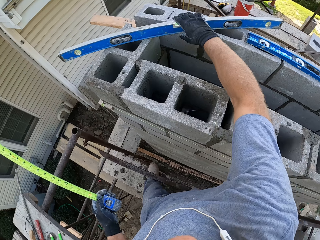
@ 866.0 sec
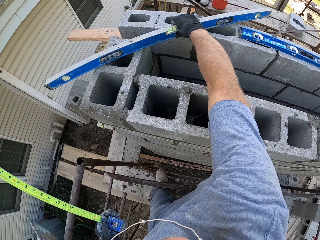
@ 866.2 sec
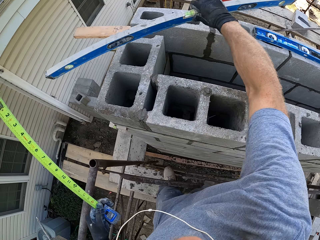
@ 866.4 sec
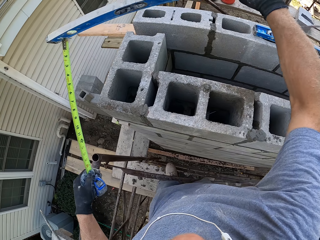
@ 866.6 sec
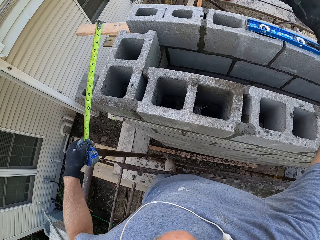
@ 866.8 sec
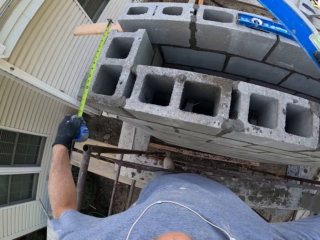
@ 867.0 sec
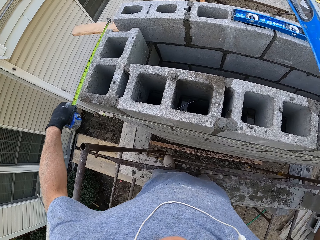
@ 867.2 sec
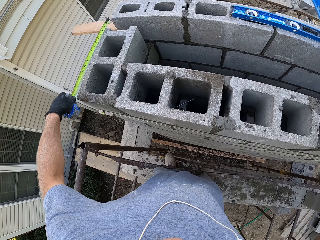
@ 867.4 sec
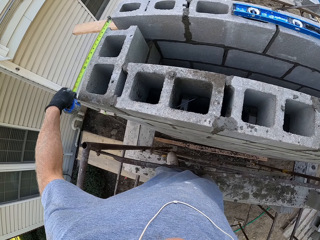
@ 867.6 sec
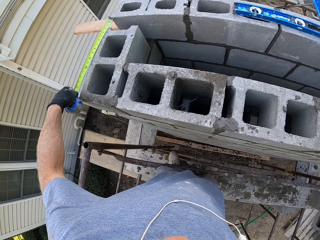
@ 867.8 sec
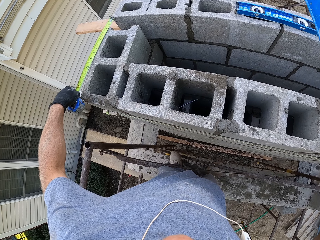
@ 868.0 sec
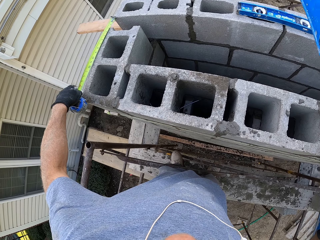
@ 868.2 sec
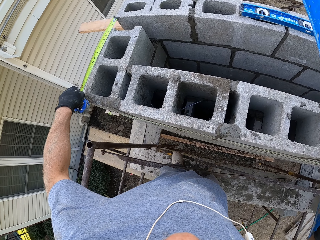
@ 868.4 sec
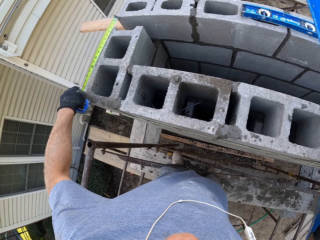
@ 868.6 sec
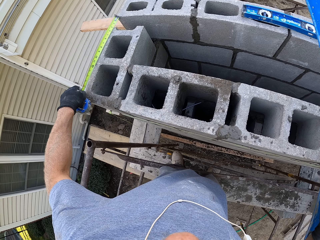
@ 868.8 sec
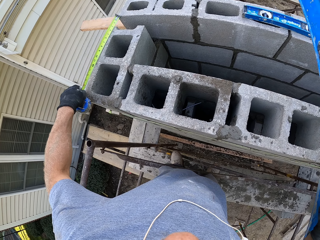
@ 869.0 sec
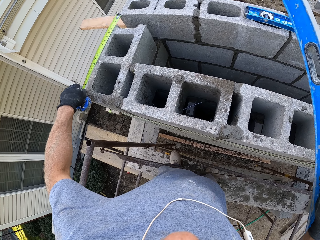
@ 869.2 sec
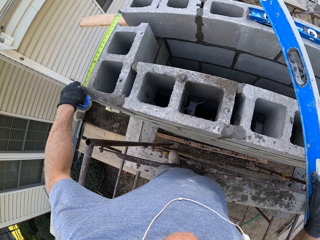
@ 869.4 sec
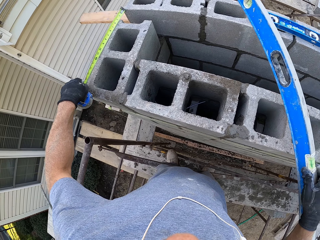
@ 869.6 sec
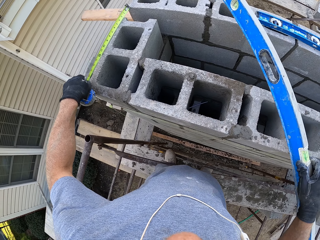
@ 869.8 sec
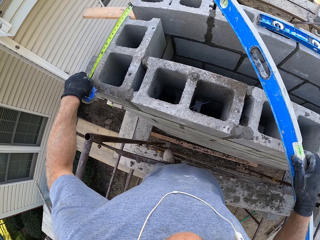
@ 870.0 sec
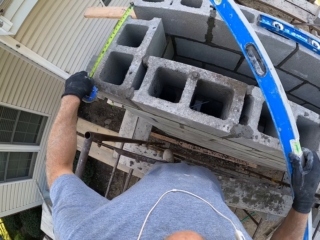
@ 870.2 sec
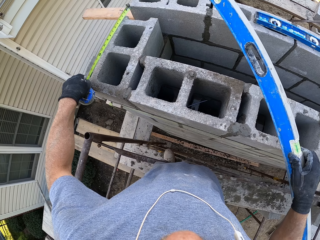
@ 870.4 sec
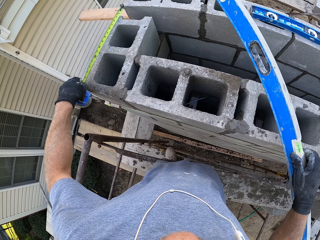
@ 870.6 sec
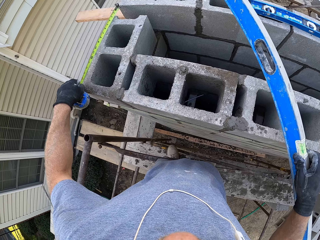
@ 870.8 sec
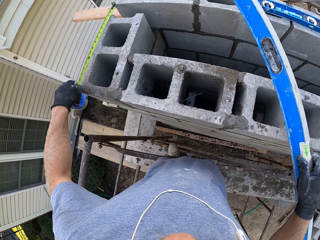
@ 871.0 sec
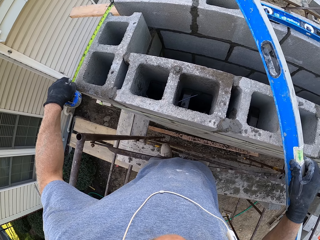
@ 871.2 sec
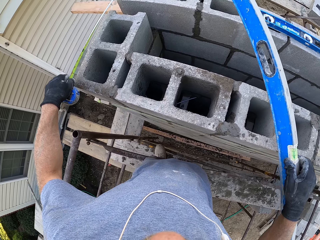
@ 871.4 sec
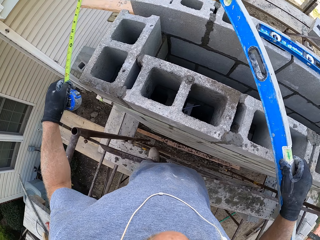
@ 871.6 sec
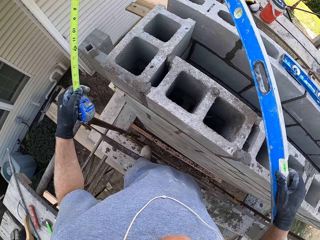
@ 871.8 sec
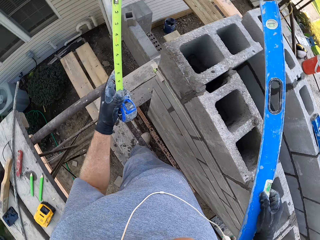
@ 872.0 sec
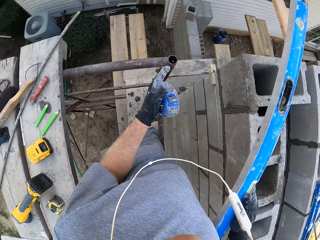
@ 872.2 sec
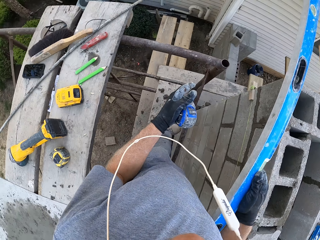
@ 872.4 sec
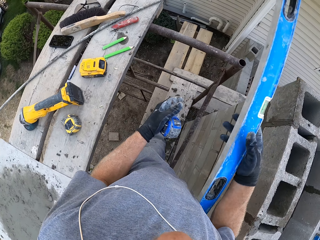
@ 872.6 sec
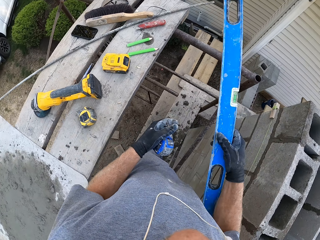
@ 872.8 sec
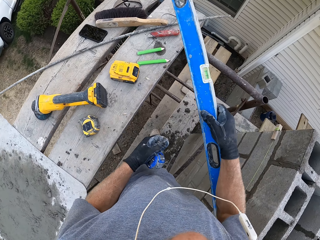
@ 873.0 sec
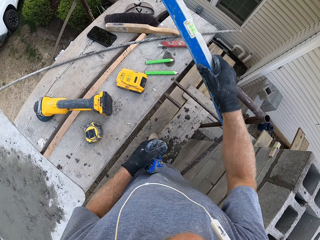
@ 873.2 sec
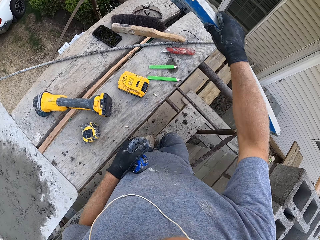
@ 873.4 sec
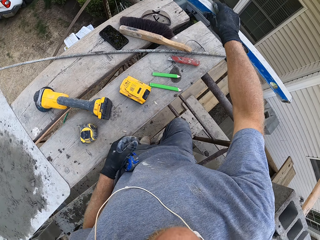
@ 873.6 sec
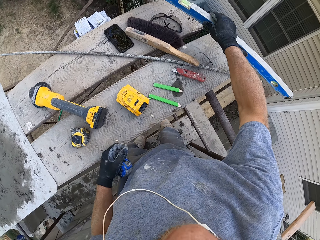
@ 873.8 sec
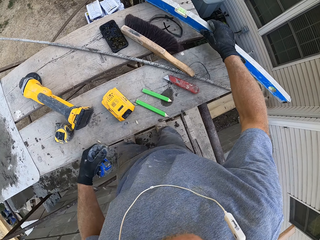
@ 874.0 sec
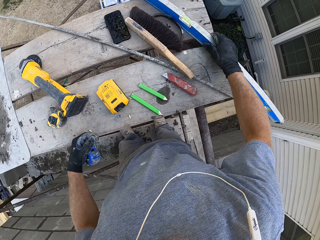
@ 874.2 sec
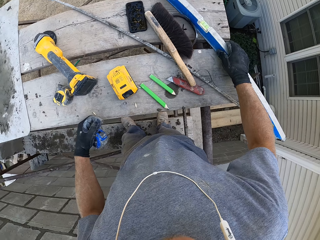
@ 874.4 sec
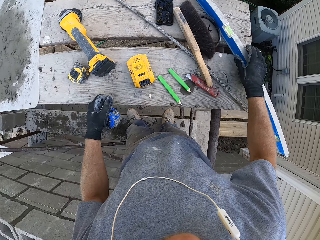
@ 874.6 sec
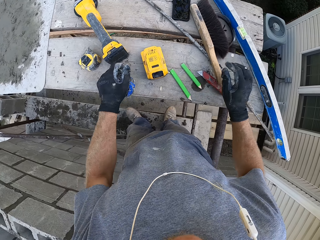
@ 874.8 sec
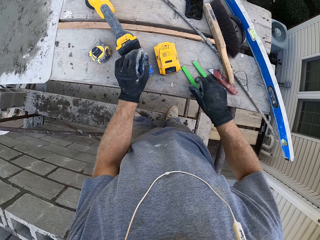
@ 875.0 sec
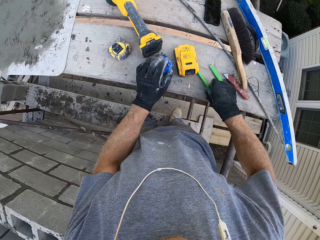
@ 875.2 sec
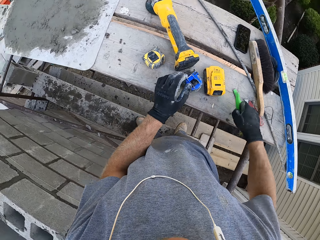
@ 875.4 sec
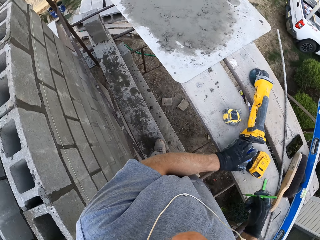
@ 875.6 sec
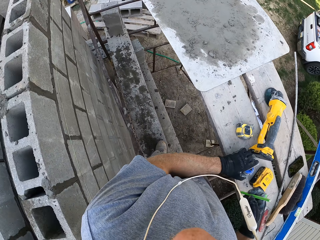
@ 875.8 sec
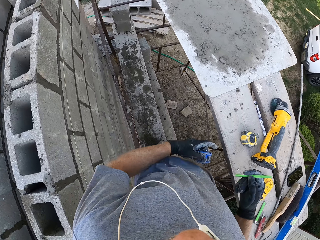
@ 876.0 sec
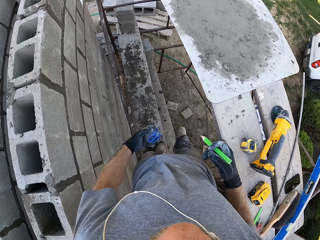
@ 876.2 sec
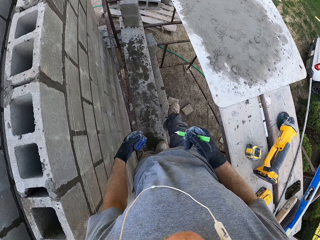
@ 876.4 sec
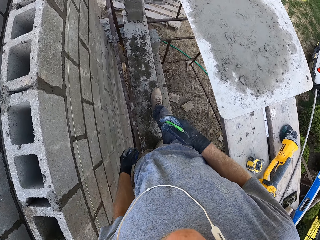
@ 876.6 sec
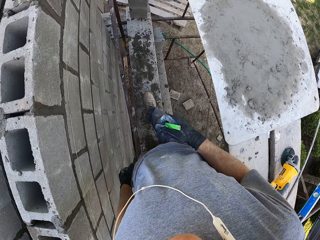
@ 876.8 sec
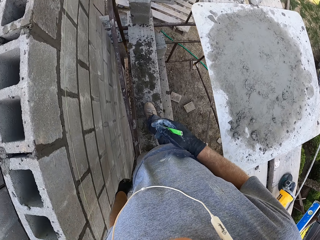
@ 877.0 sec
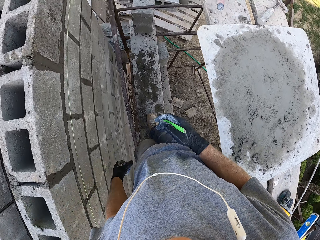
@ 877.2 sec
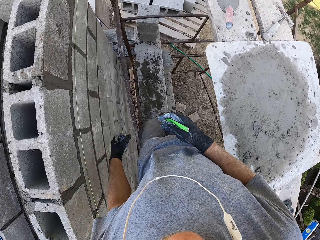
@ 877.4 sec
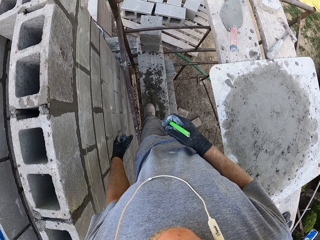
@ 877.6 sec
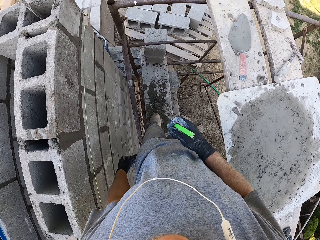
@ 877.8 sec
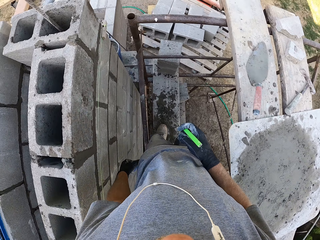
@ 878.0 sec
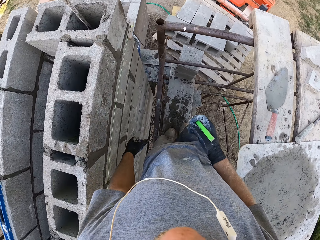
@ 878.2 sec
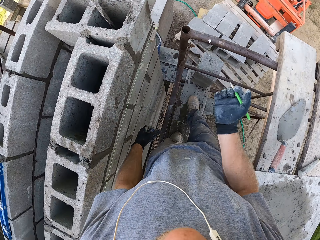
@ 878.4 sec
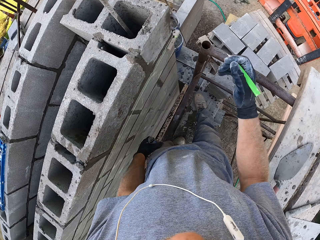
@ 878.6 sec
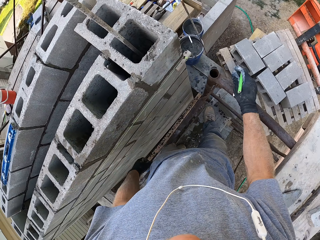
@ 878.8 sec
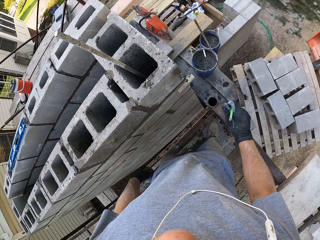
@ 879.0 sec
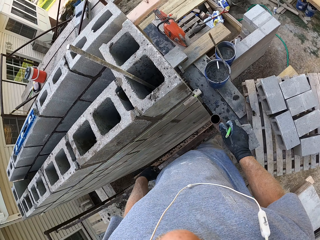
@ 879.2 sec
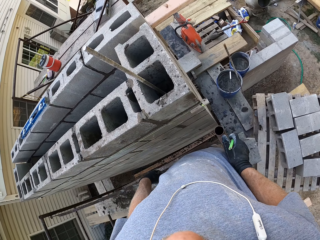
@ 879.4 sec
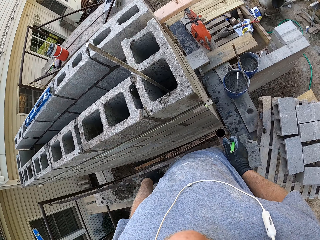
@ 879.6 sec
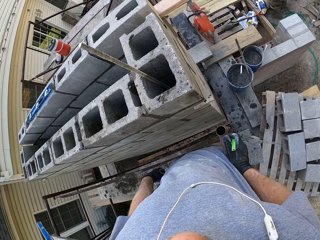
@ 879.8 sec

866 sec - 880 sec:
The camera wearer picks the spirit level. They measure the blocks with the tape measure. They put down the spirit level. They pick the pencil.

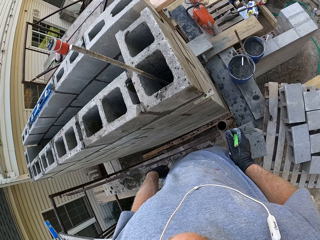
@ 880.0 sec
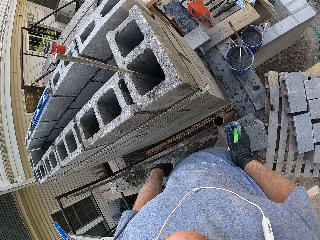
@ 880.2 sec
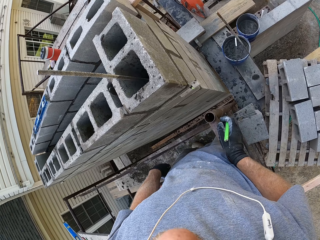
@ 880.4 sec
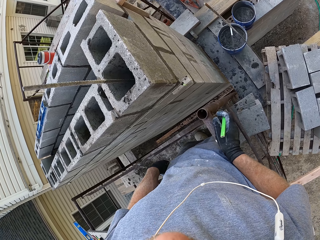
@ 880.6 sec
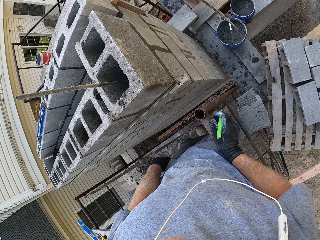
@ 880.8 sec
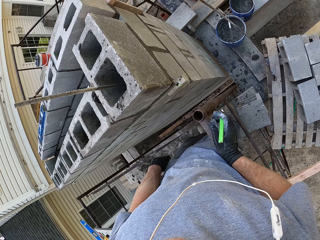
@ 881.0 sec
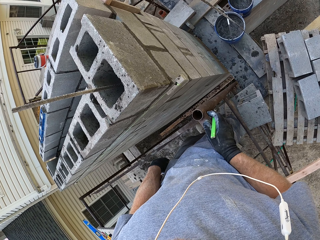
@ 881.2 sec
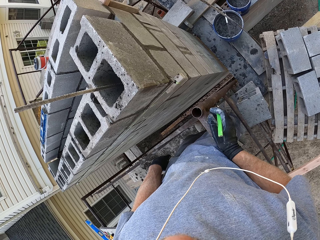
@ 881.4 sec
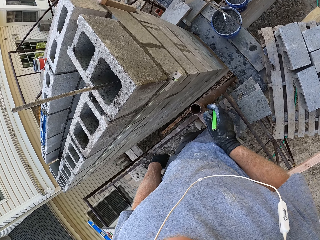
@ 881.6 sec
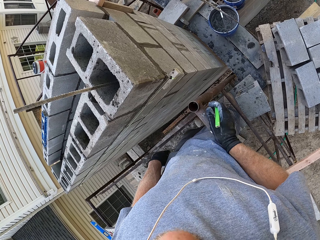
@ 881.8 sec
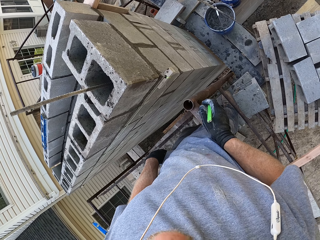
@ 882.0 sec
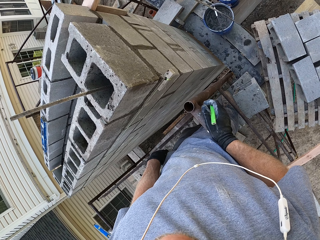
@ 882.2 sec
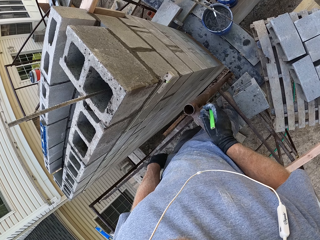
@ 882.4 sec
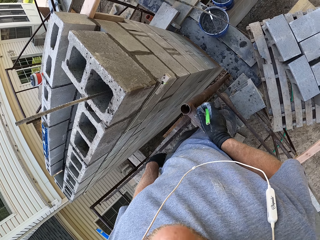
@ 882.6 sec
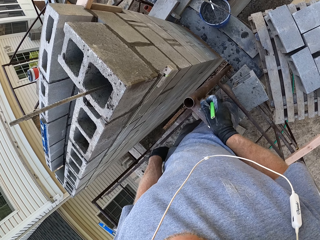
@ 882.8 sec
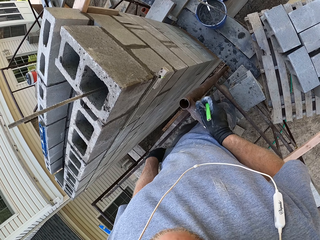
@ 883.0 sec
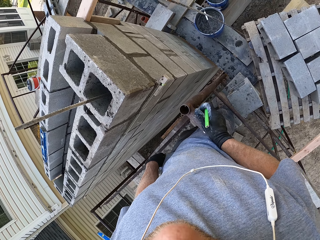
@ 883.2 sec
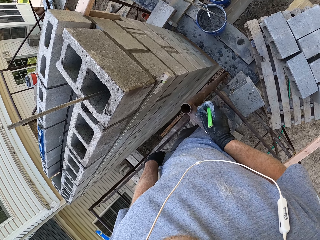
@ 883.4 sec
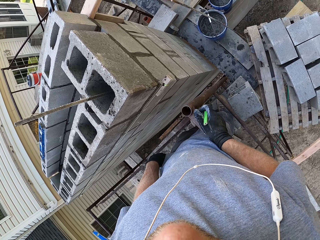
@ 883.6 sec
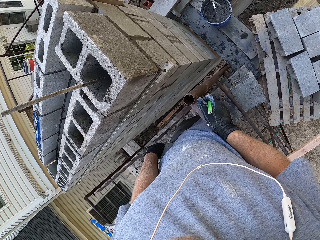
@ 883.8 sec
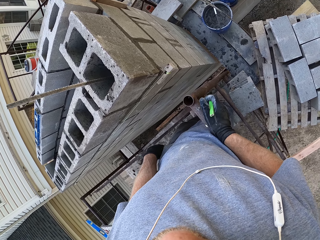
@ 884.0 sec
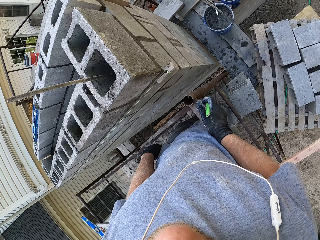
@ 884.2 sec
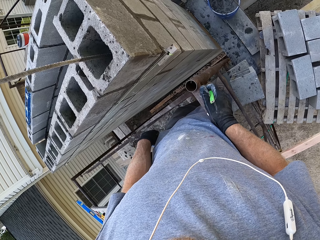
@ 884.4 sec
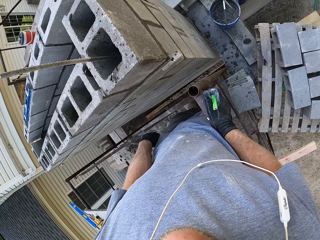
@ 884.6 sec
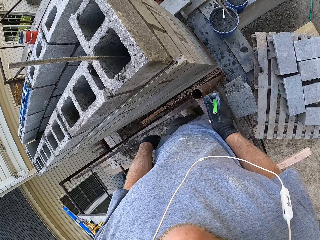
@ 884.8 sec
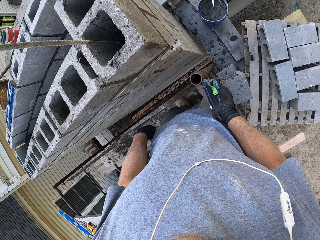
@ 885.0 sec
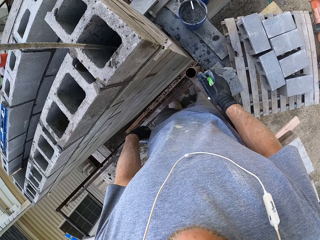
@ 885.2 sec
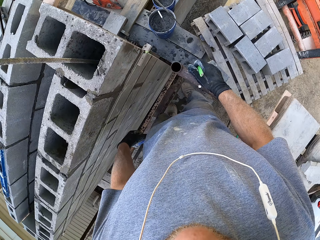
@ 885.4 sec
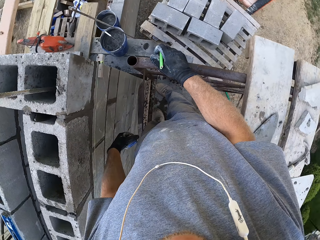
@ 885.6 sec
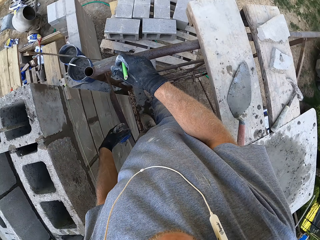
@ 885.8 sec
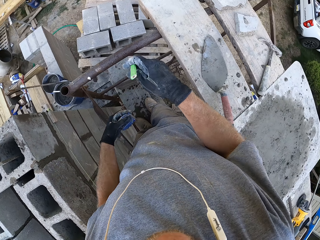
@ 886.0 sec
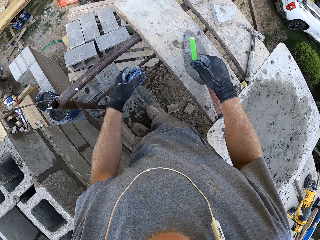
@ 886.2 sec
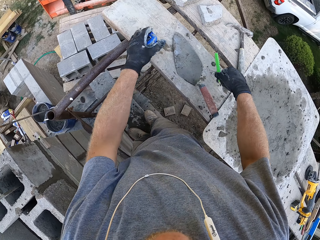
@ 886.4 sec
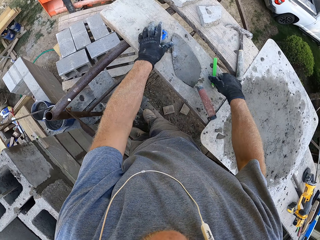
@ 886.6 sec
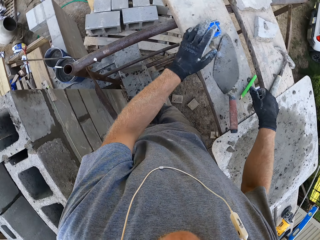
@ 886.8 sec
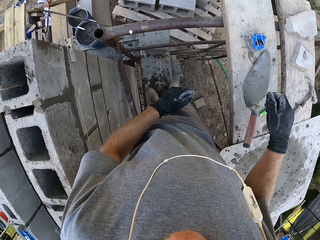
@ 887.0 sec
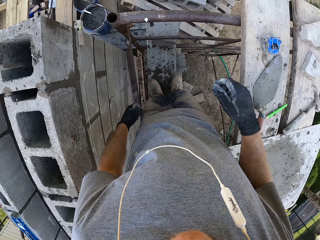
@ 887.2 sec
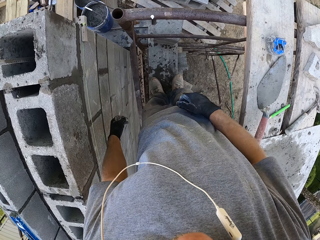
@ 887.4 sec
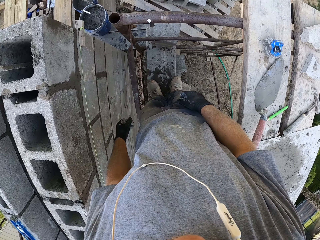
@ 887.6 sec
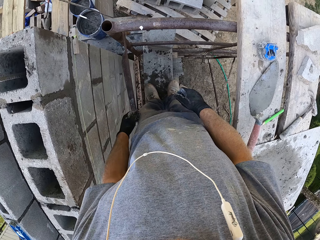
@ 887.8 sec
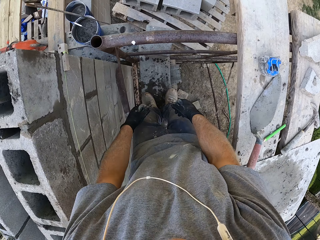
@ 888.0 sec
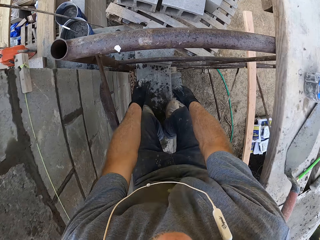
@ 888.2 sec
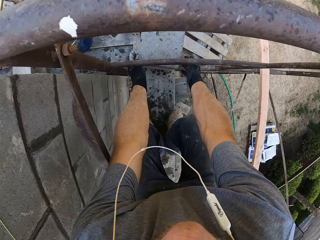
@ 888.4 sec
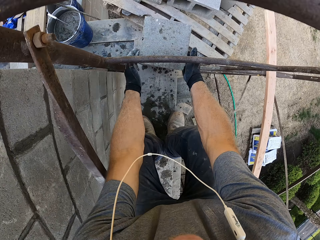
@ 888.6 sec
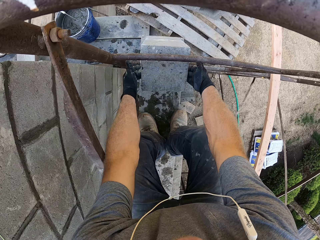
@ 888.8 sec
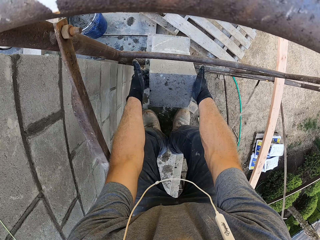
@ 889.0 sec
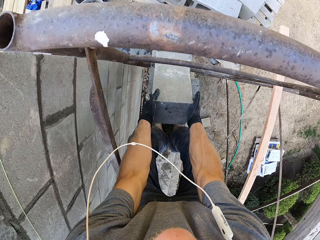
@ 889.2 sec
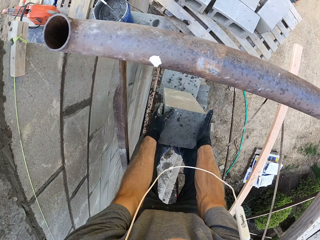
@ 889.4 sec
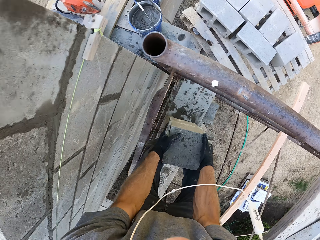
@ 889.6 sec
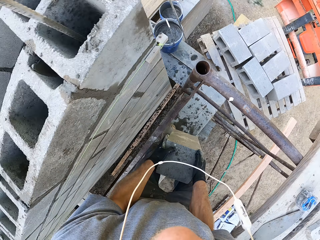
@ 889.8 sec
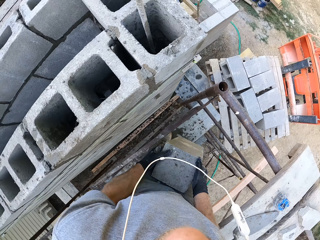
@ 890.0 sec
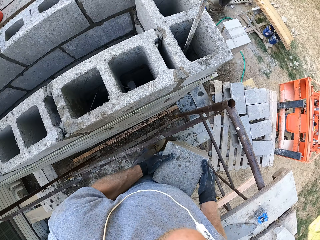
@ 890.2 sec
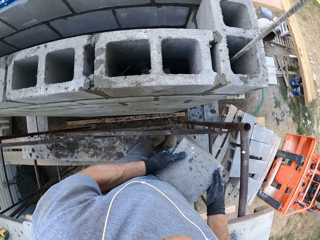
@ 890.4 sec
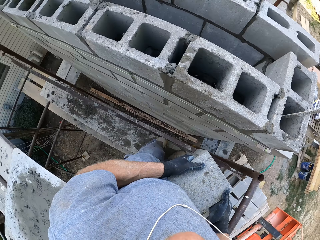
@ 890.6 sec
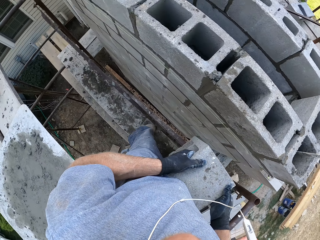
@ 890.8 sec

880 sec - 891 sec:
The camera wearer puts down the pencil and the tape measure. They pick the block.
